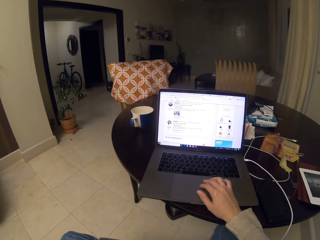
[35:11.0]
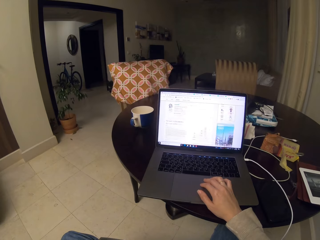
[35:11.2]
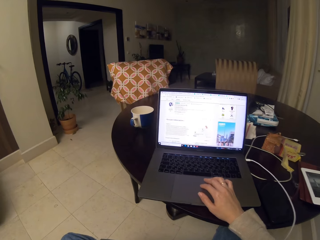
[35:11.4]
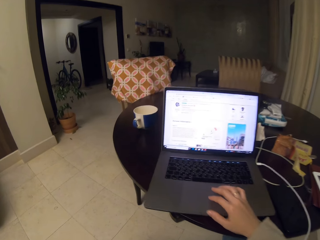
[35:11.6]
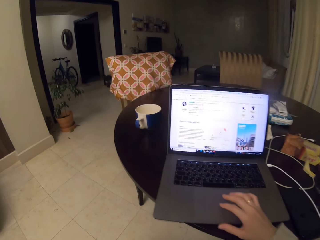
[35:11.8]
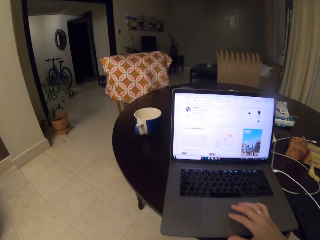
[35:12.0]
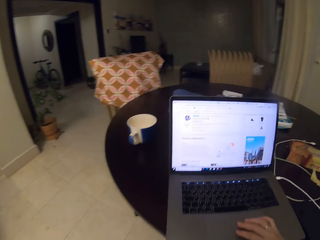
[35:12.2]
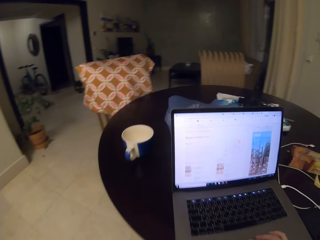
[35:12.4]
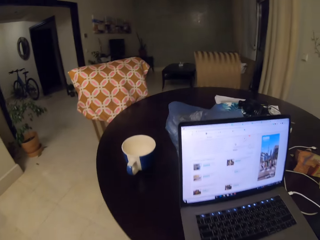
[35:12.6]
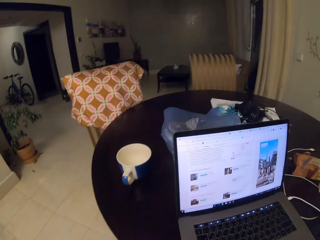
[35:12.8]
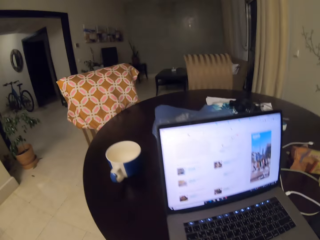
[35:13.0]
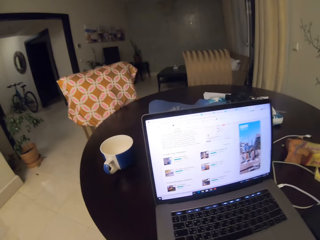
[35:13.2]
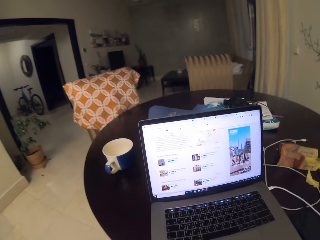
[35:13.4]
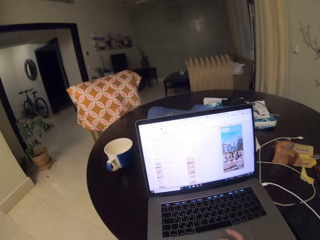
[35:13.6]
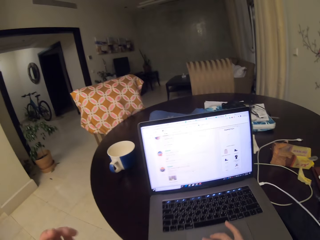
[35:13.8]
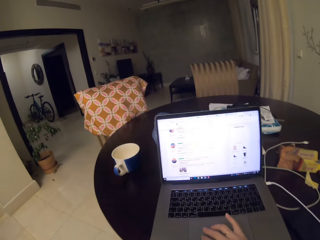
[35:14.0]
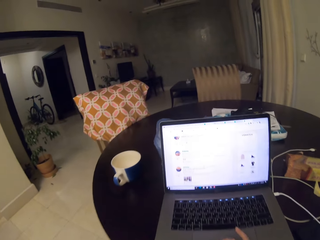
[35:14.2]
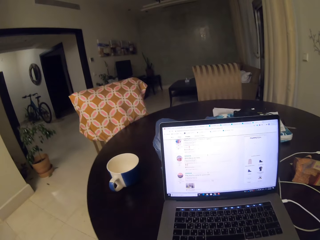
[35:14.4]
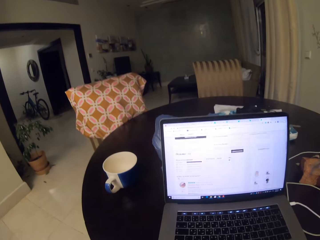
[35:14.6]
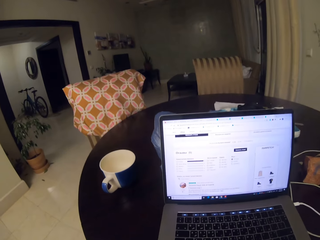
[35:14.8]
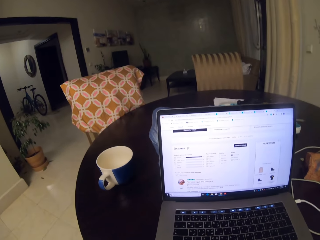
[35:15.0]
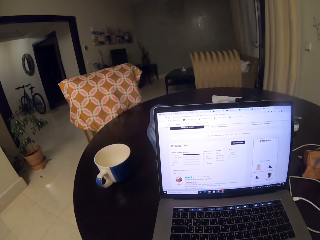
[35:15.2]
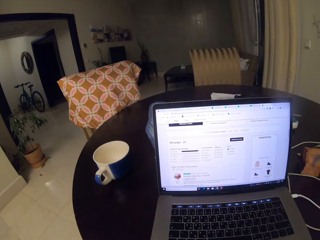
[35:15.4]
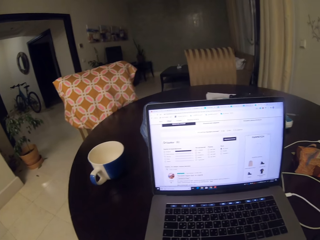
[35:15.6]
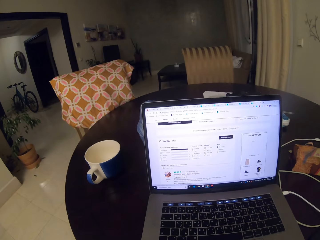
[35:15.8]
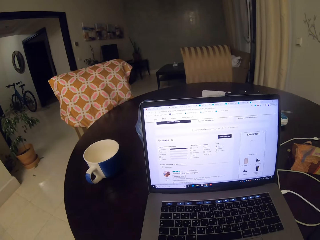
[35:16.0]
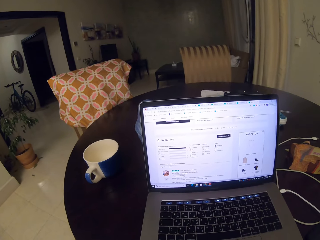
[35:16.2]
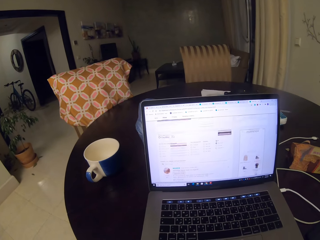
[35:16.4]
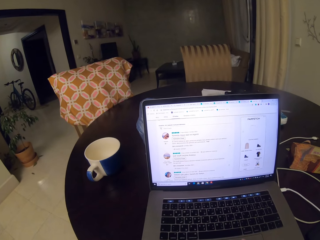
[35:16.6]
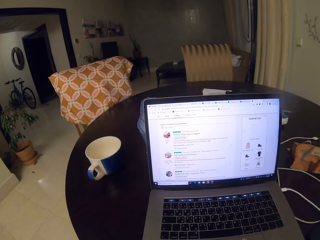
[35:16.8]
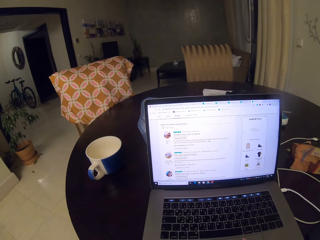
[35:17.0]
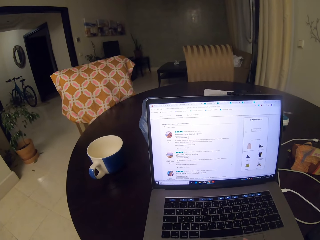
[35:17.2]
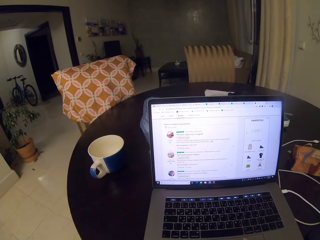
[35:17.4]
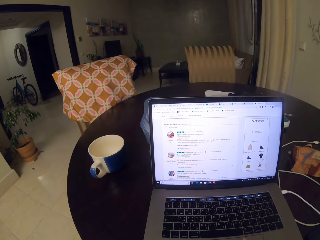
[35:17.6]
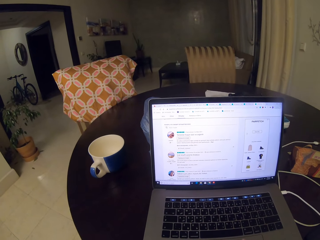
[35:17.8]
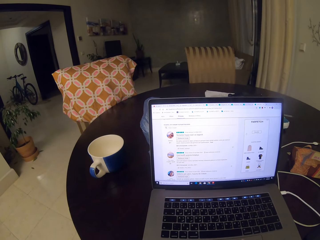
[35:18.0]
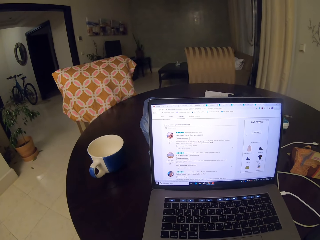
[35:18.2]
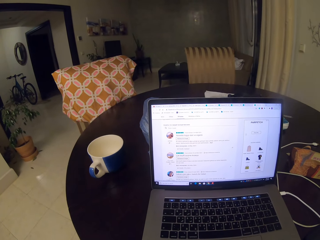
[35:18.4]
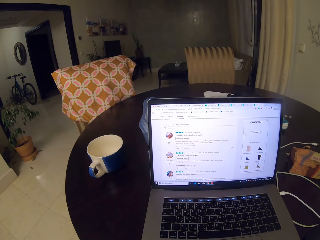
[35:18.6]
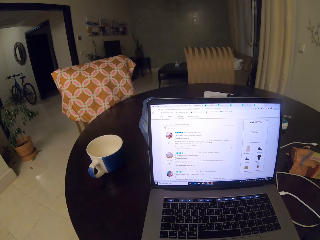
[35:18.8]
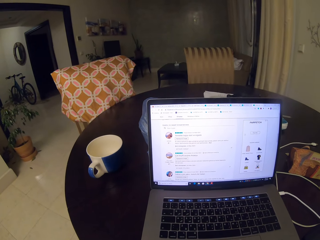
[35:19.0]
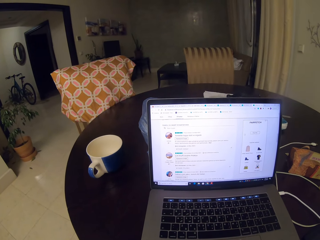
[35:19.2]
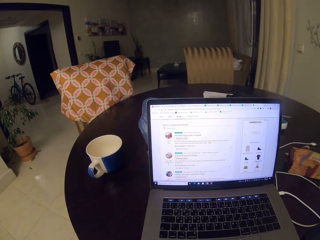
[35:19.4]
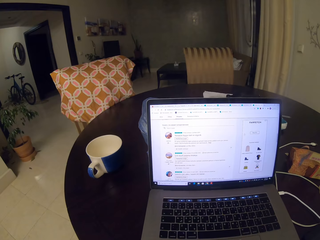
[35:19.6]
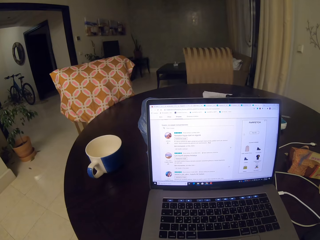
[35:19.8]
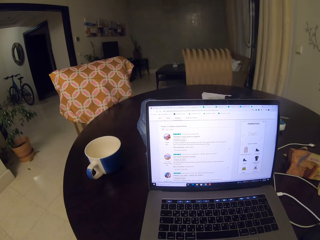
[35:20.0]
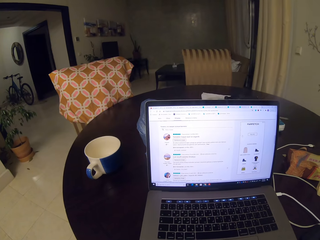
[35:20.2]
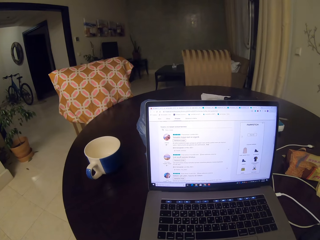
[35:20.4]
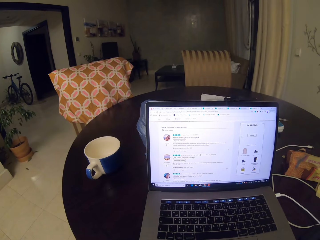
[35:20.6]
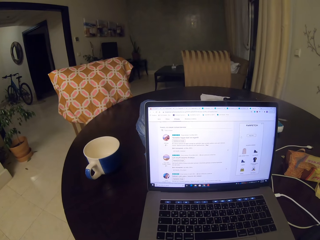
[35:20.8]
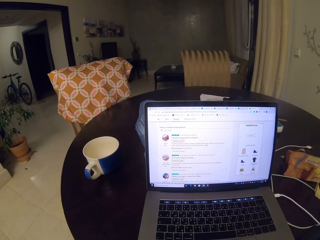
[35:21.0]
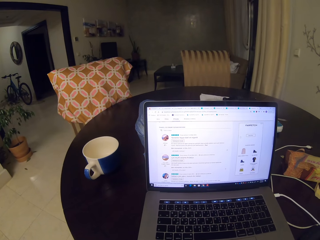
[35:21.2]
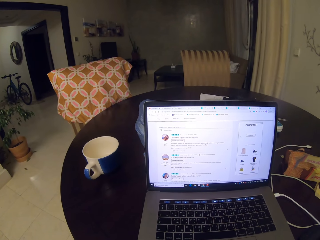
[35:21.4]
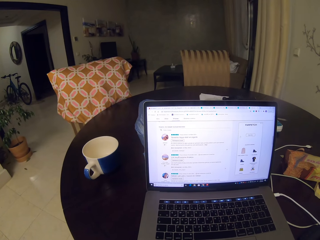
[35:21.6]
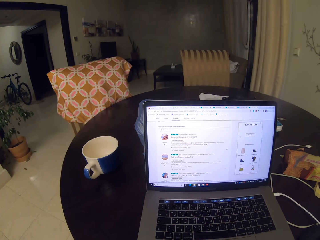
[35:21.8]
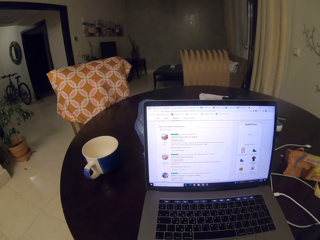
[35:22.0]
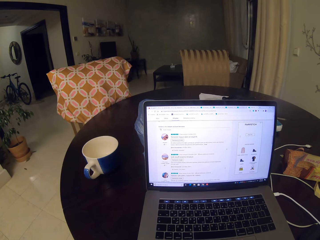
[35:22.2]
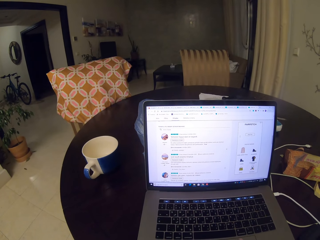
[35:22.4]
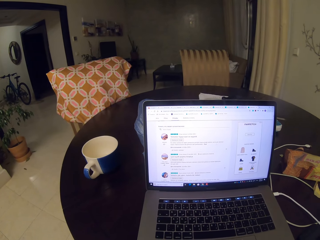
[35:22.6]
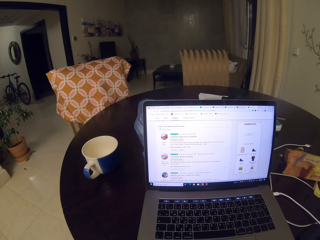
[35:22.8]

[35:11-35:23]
The camera wearer scrolls down the screen. They move towards the laptop. They scroll up the screen. They move the laptop back. They scroll down. They stare at the laptop screen.

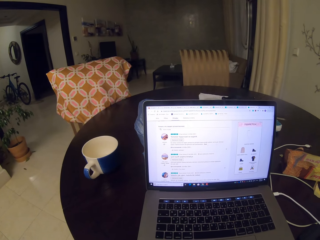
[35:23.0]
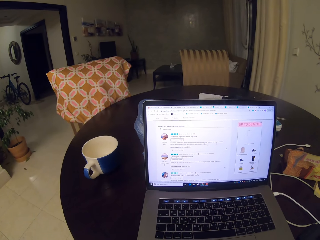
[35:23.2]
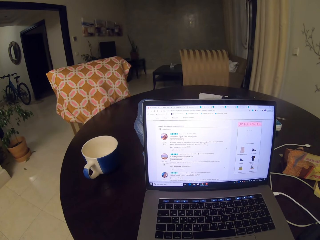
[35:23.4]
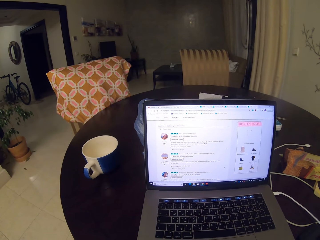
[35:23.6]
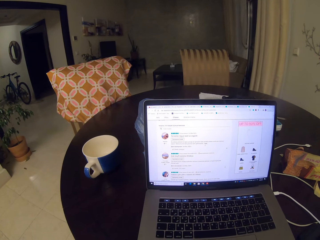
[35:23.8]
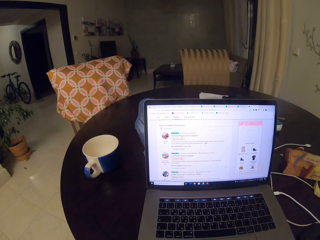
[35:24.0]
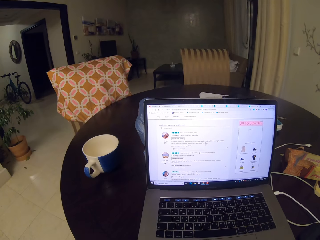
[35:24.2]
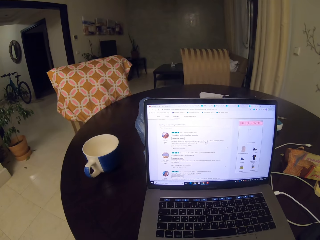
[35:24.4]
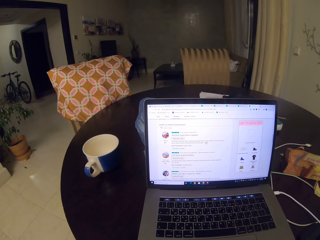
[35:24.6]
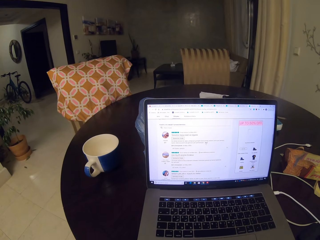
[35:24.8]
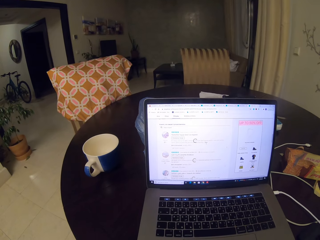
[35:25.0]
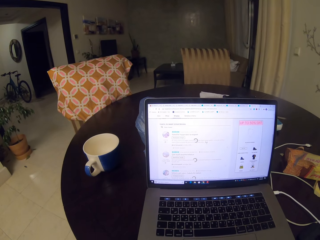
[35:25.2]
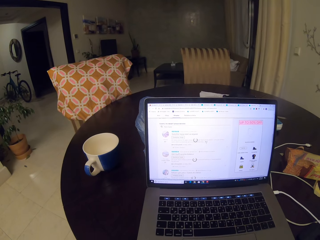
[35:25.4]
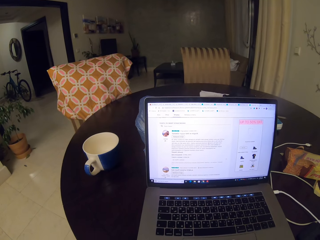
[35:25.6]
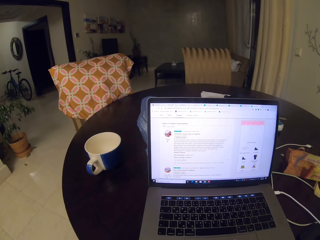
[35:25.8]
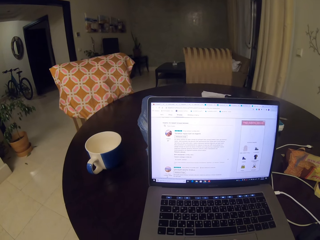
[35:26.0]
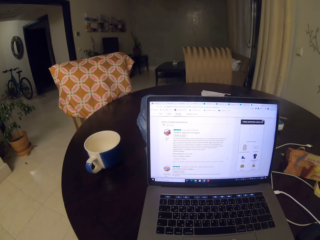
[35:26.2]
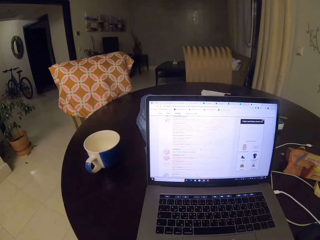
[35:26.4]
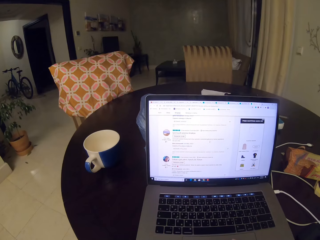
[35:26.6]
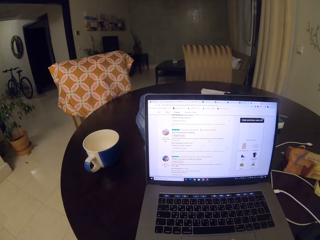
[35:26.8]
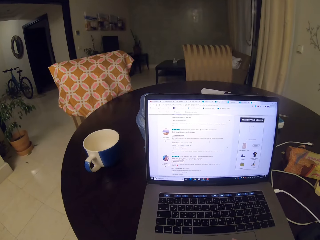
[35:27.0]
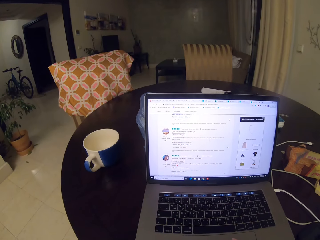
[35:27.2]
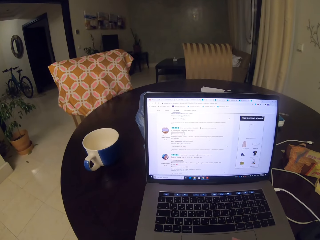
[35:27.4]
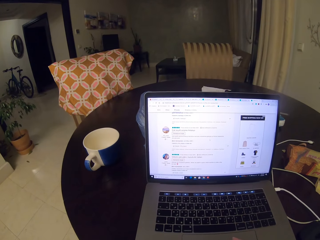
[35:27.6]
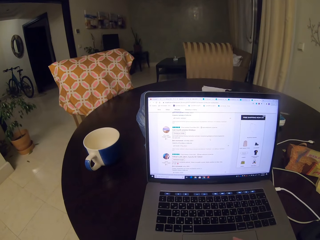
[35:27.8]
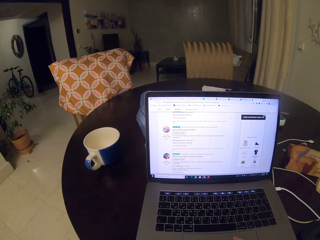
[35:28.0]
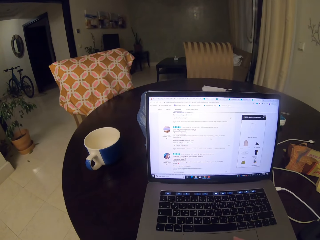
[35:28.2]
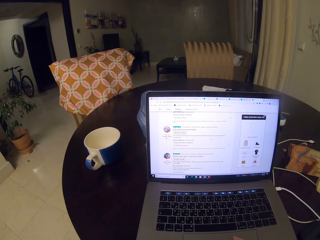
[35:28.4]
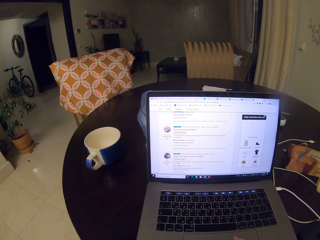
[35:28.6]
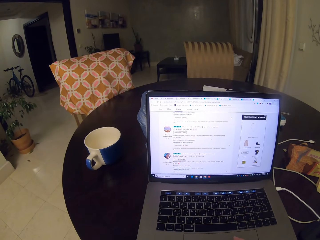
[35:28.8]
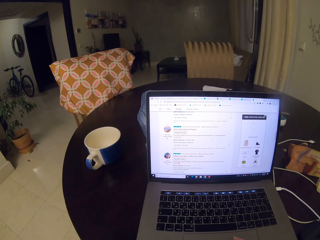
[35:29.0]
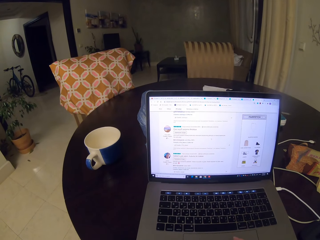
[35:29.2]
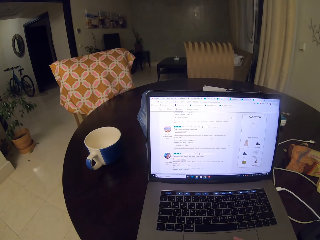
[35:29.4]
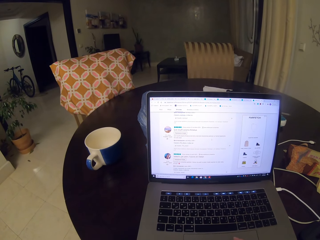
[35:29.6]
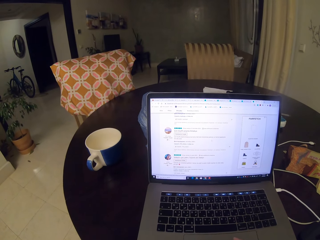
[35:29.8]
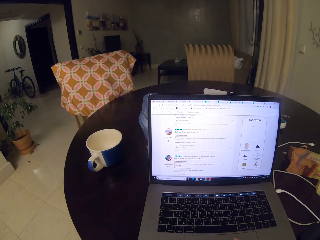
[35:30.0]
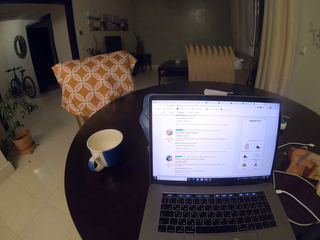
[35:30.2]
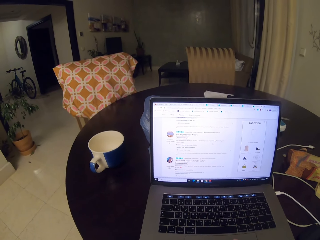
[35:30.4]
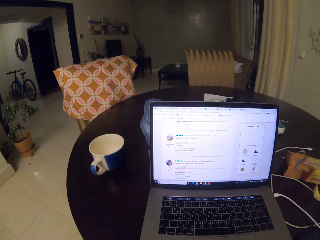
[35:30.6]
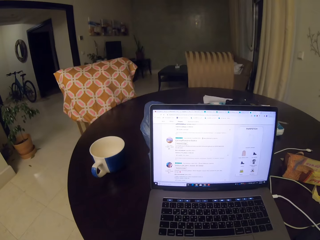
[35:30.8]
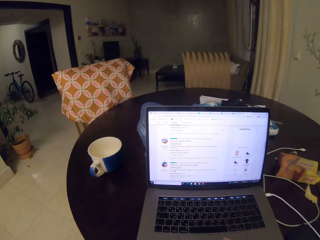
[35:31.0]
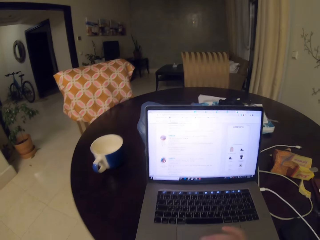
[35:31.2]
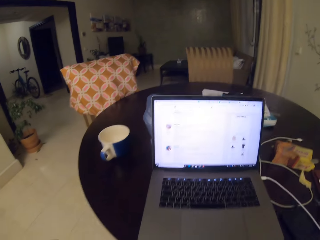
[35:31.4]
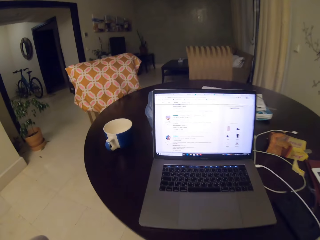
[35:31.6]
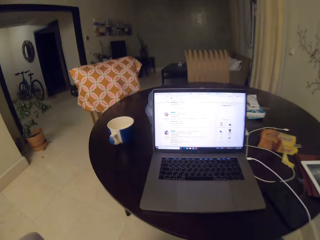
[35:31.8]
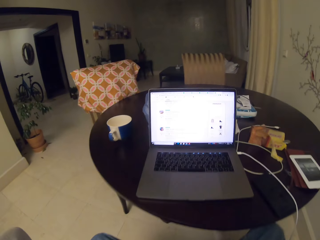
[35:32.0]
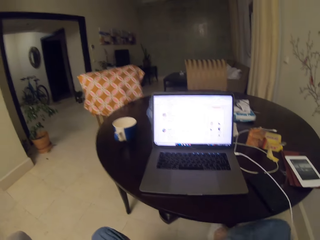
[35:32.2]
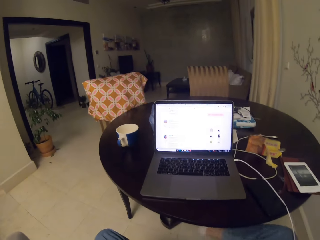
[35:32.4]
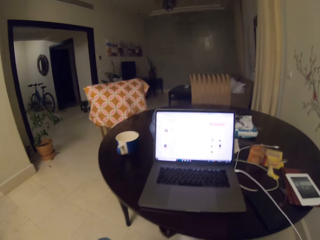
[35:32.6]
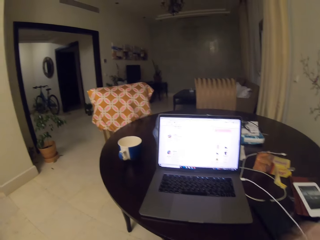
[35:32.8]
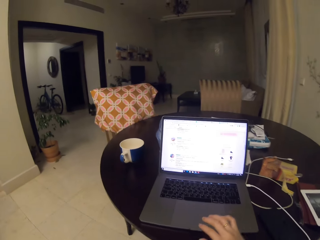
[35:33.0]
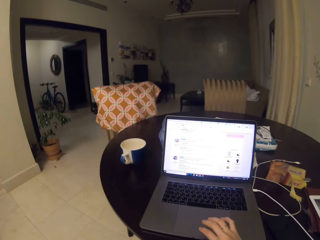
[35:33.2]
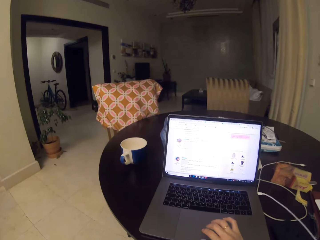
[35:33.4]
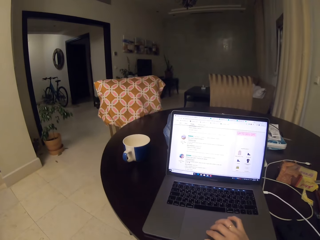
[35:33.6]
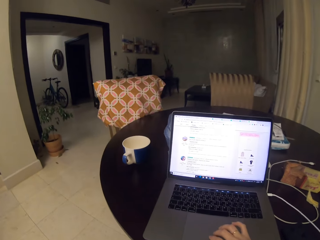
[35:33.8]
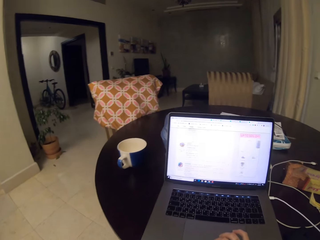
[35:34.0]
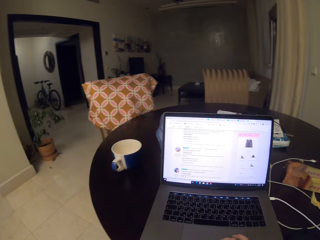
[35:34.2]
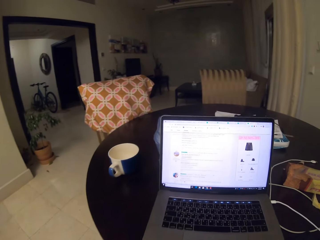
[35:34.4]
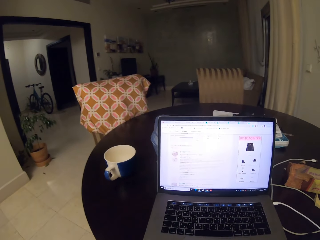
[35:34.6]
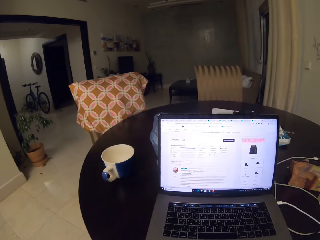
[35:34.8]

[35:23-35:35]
The camera wearer scrolls down the screen. They move backwards. They move their hands towards the mouse pad. They touch the touch pad.
